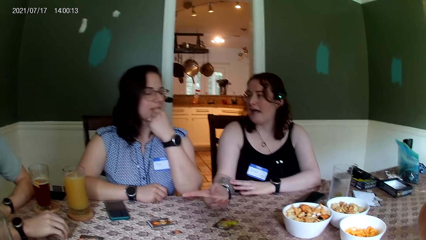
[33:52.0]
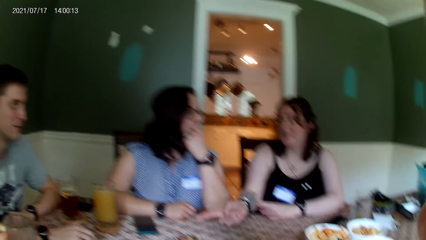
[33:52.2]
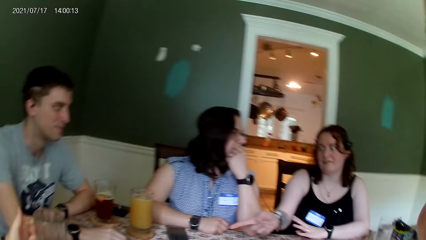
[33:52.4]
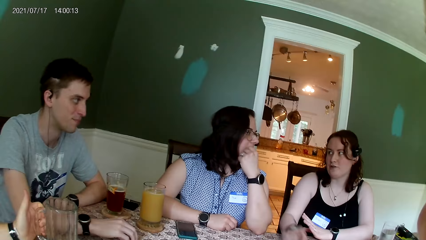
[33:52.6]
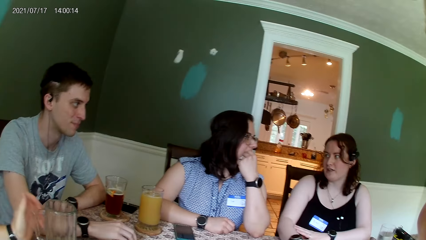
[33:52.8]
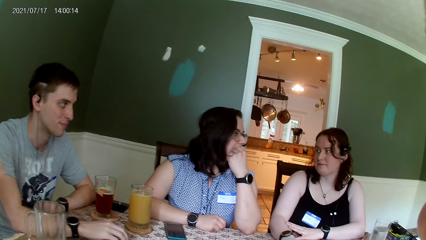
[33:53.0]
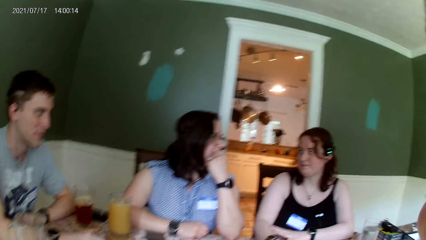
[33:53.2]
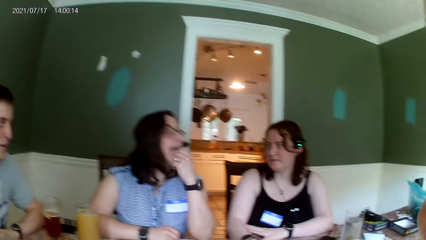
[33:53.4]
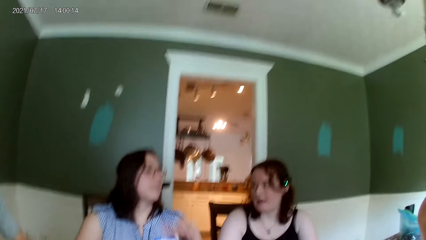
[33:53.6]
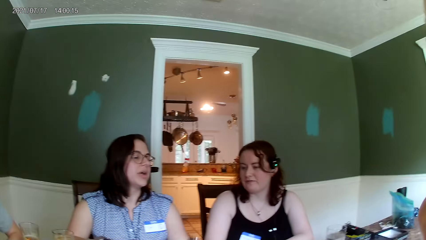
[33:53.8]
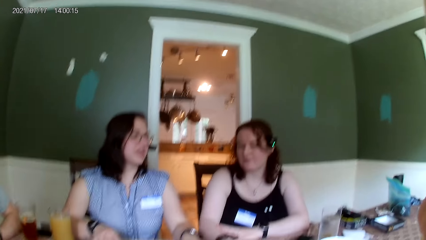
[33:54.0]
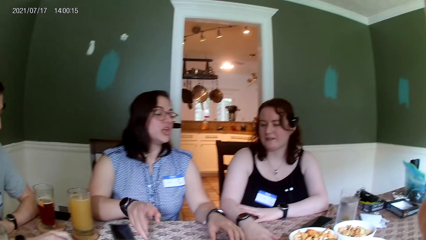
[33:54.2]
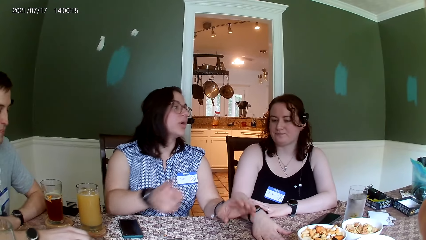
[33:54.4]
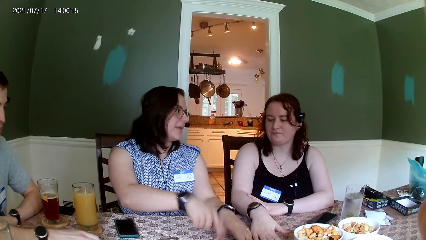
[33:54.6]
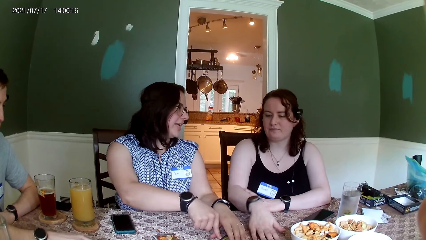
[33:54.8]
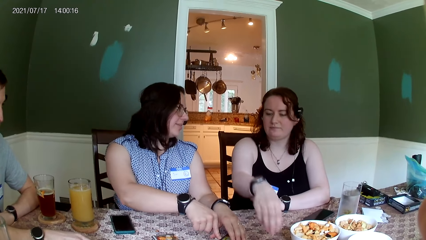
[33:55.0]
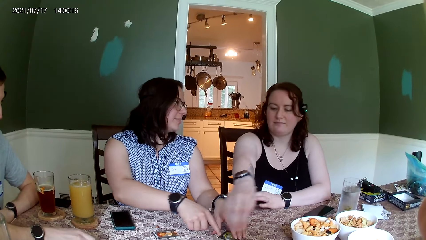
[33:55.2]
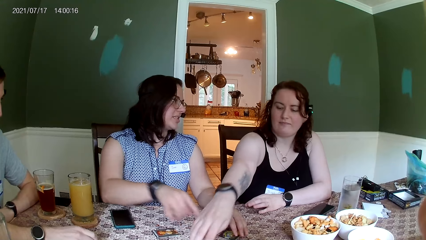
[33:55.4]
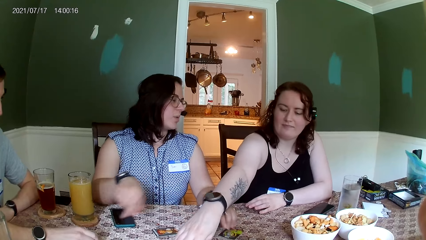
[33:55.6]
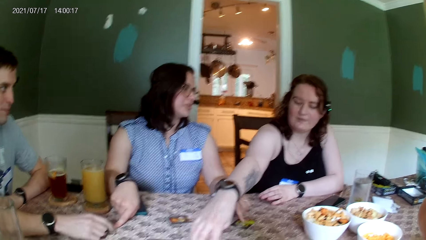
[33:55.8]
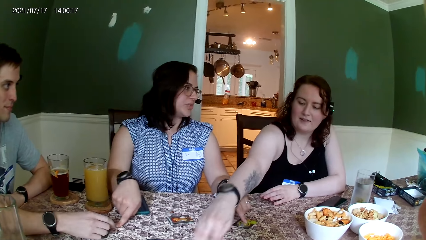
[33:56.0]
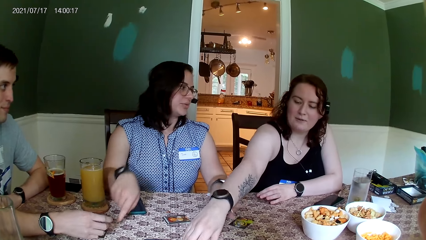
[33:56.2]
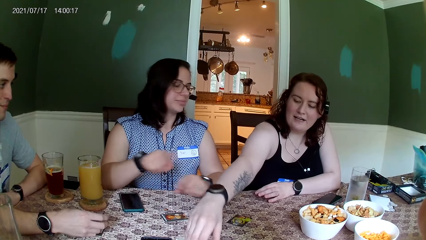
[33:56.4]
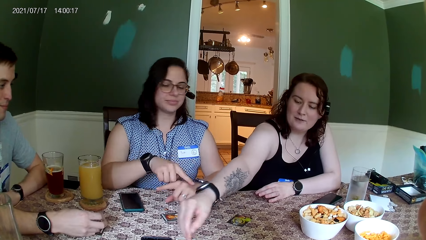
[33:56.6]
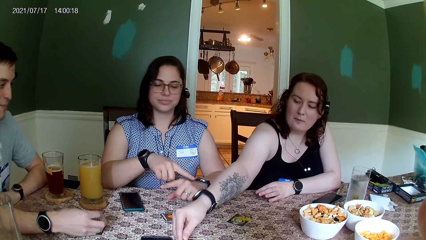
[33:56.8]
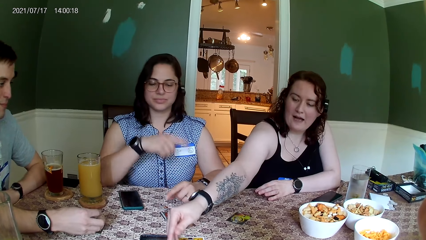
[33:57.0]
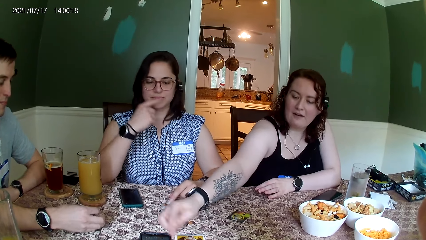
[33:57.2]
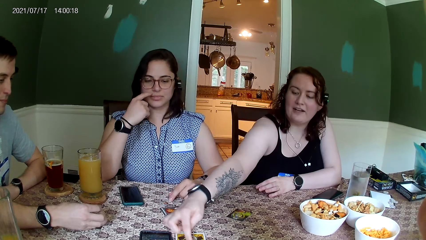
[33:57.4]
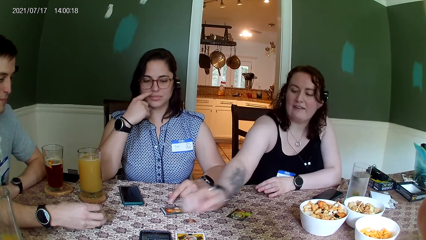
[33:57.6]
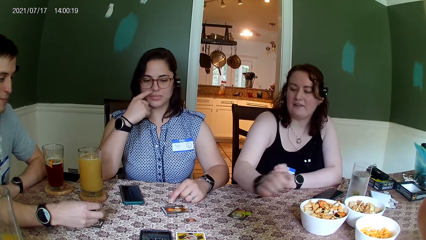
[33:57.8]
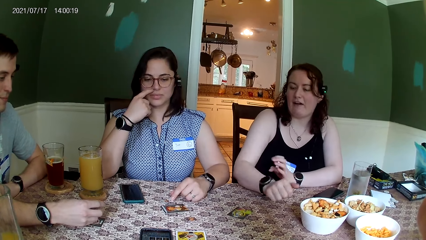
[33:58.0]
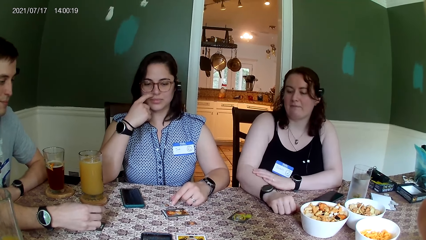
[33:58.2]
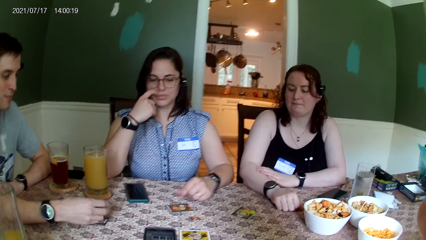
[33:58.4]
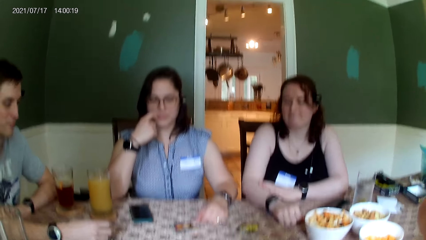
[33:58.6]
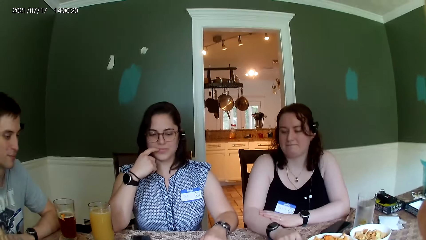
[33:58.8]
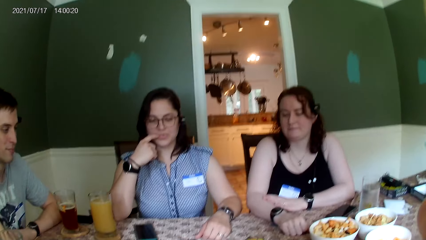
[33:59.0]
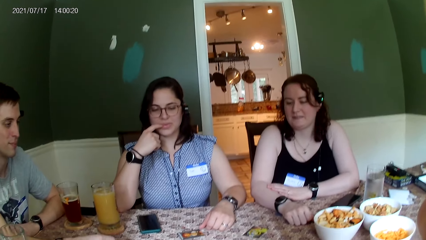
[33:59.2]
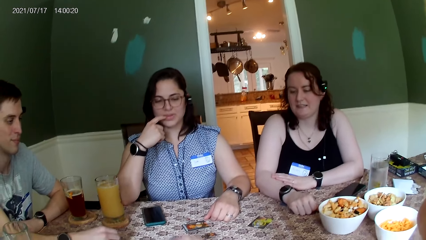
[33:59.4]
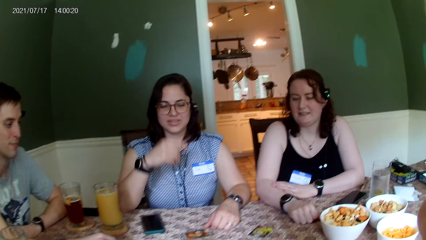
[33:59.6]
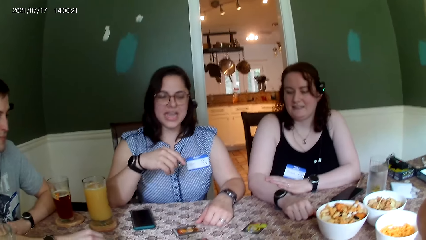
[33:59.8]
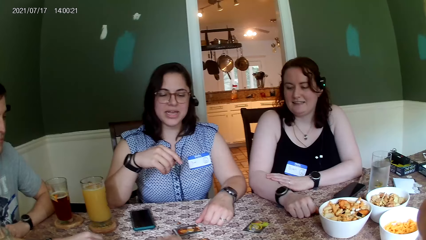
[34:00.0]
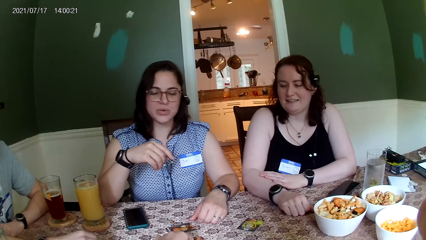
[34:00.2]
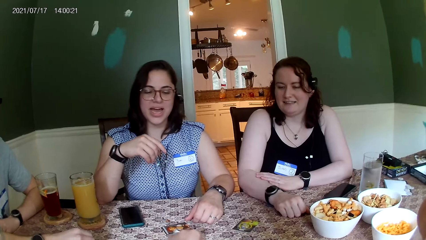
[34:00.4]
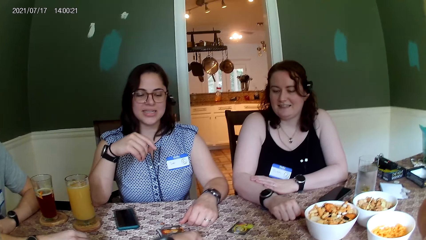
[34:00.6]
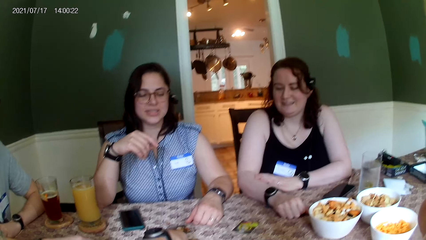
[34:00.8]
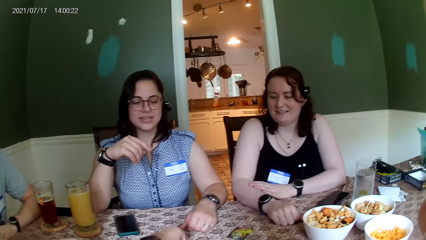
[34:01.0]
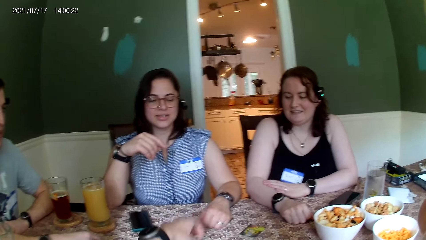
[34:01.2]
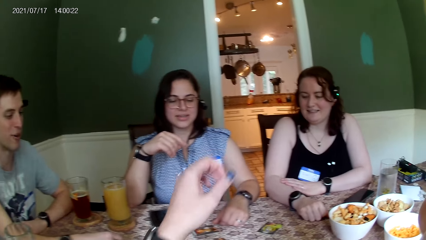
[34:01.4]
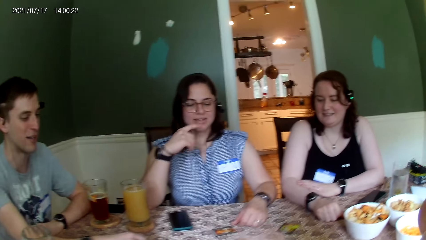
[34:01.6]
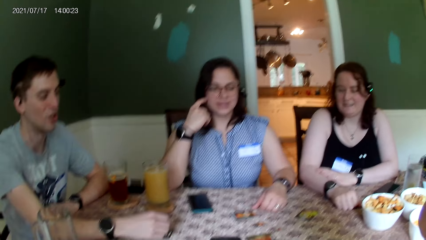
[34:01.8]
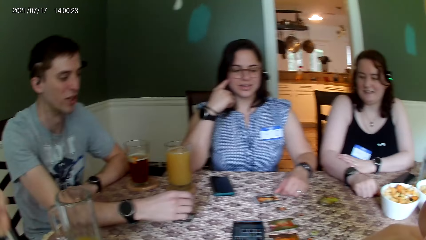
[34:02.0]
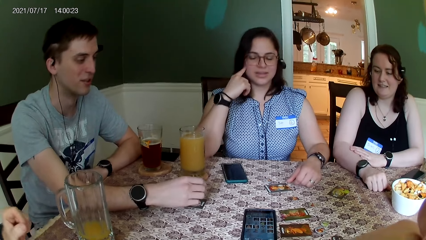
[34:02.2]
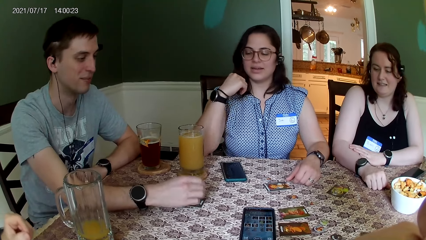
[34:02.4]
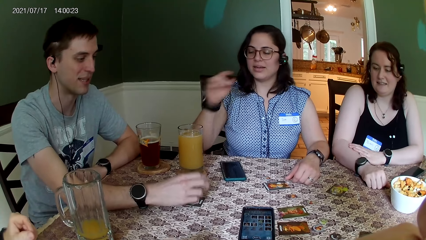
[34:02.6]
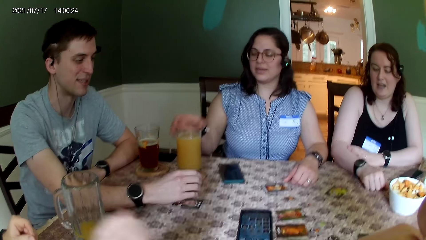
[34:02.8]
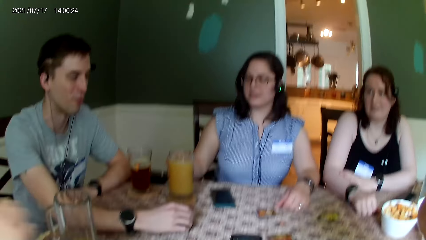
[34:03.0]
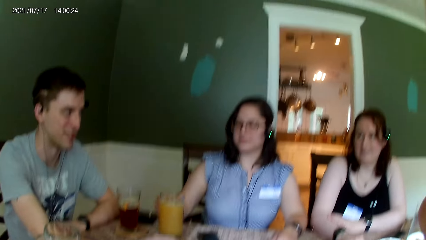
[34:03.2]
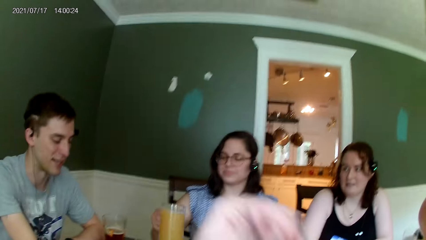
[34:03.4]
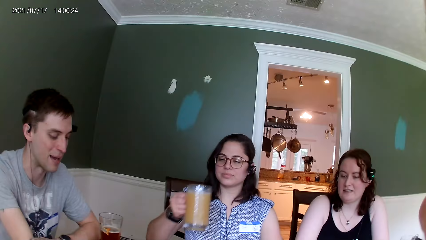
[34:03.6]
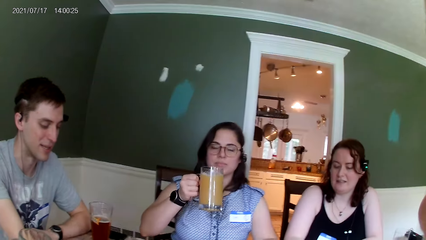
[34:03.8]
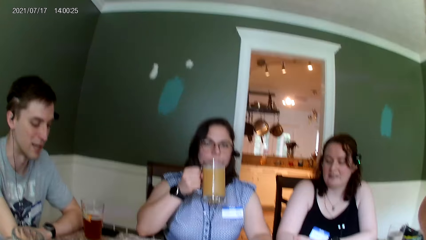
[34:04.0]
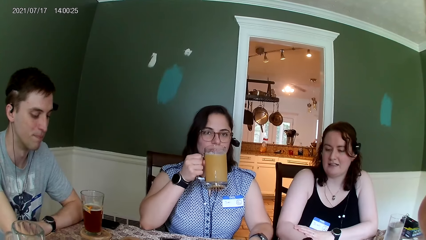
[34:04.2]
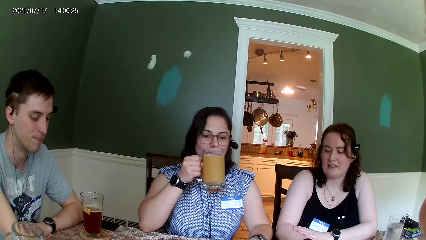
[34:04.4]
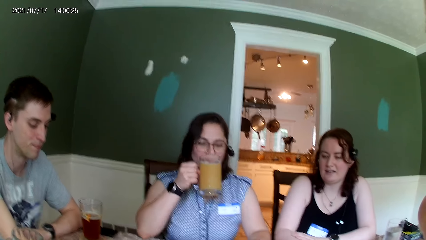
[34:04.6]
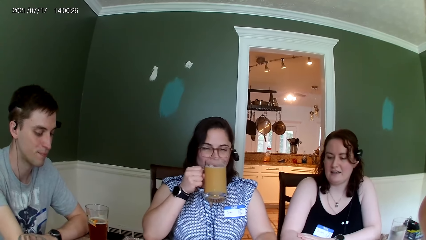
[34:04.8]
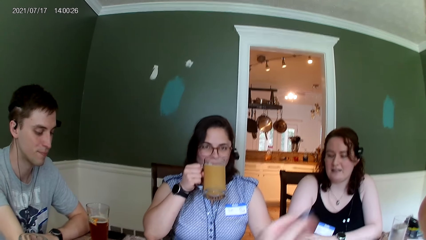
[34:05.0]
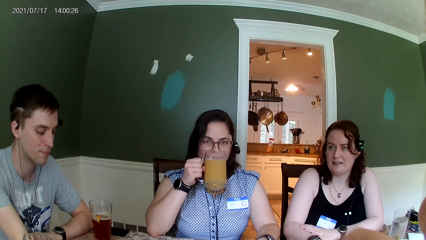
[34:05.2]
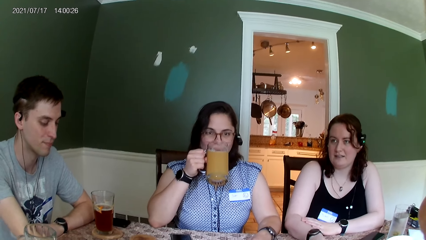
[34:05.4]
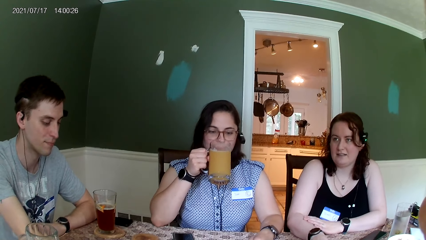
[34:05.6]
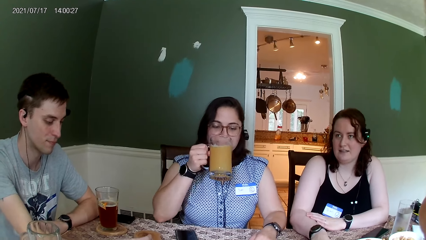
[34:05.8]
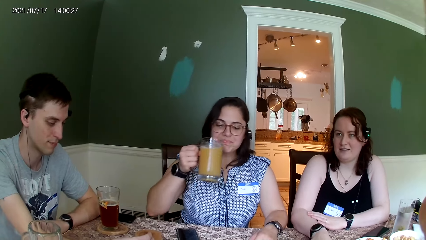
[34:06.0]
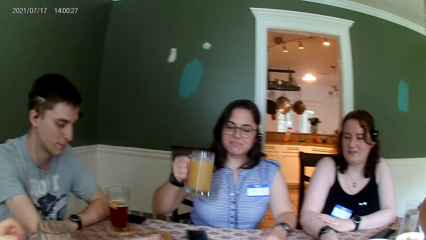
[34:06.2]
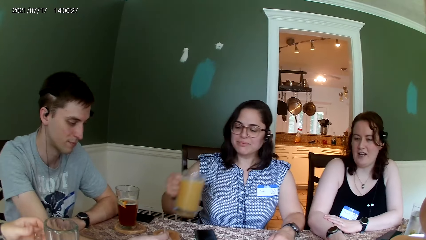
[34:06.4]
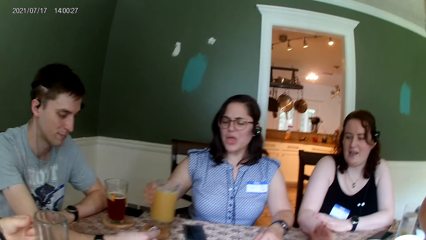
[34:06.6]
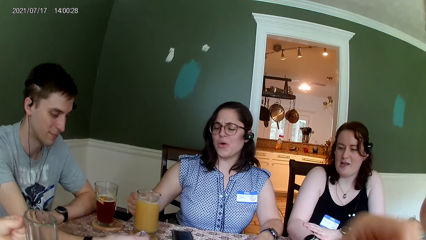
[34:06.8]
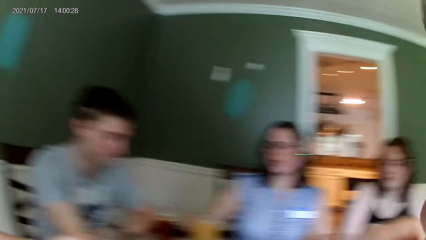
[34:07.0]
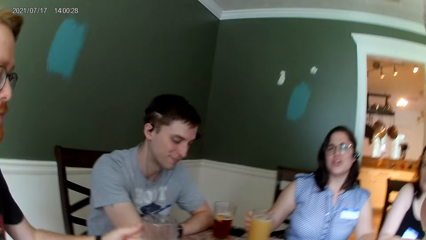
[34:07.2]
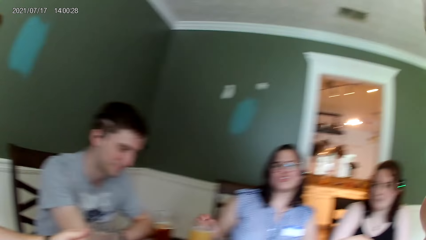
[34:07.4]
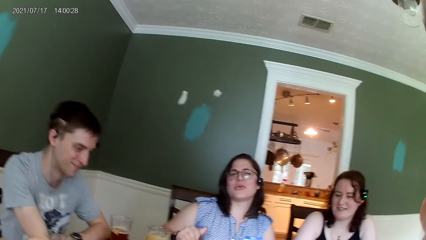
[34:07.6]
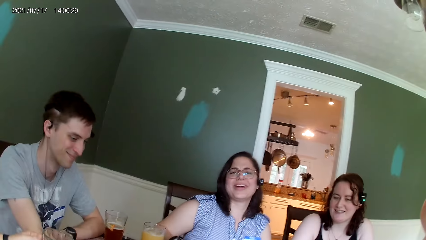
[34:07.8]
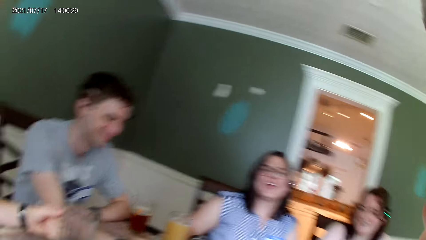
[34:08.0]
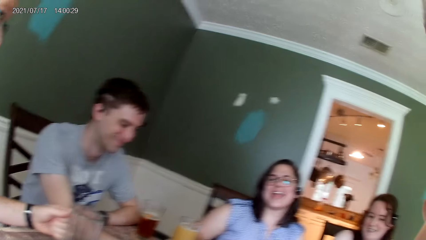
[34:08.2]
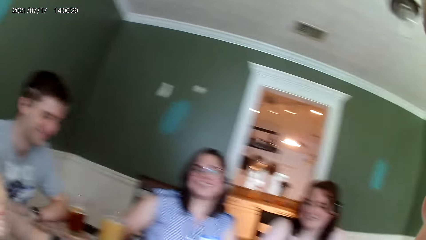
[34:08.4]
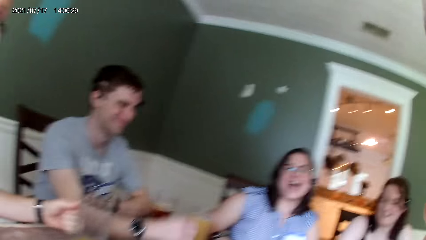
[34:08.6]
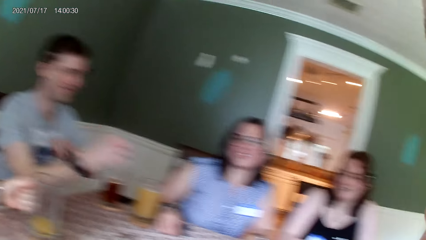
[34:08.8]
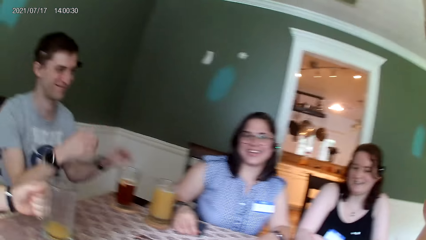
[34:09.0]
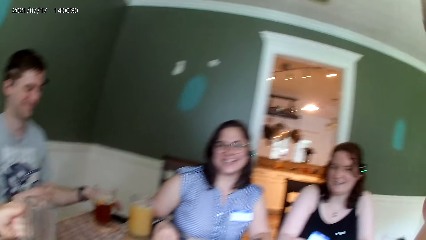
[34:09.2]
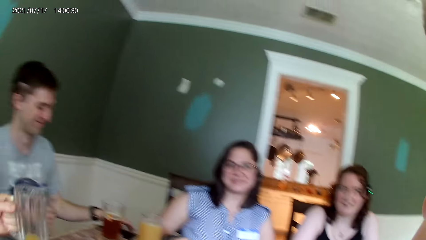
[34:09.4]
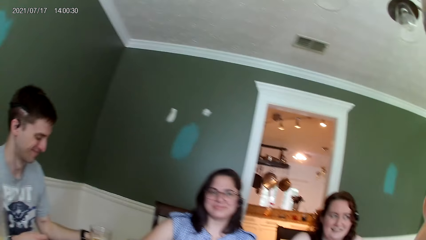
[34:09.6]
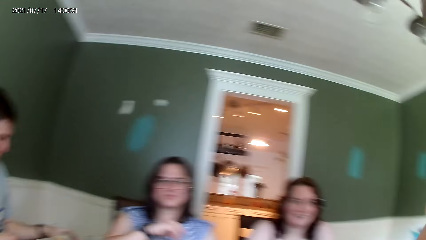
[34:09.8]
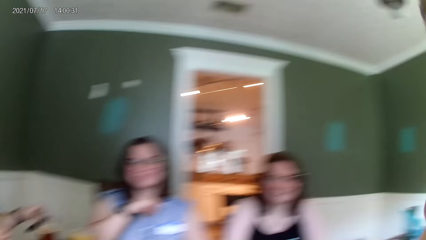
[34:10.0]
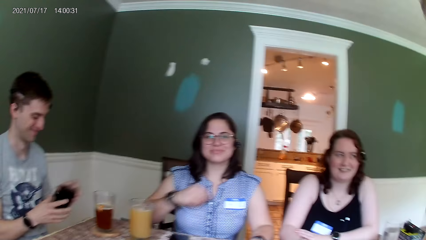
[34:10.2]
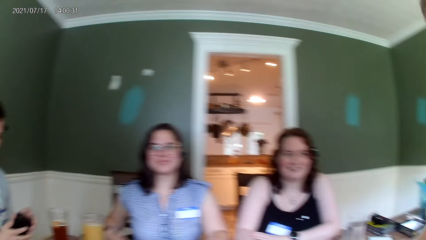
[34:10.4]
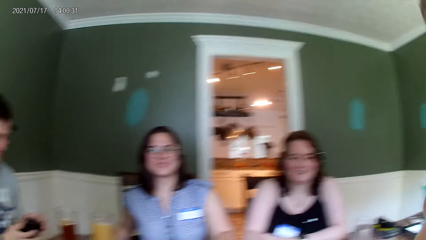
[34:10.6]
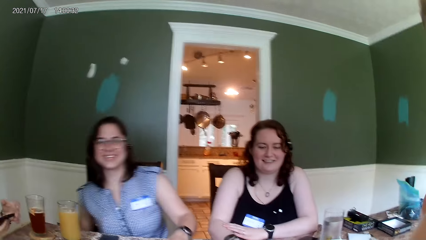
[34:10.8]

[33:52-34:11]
A woman holds her jaw with her left hand. Another woman converses with the first woman. The other woman points at a man. The first woman converses with the other woman. The other woman touches a card on the table with her right hand. A person flips the card on the table. The first woman converses with everyone on the table. The man converses with everyone on the table. The first woman carries a glass cup of juice from the cup pad on the table with her right hand. The camera wearer converses with everyone on the table. The first woman puts the glass cup of juice in her mouth with her right hand. She drops the cup on the cup pad on the table with her right hand. The first woman converses with the camera wearer.
